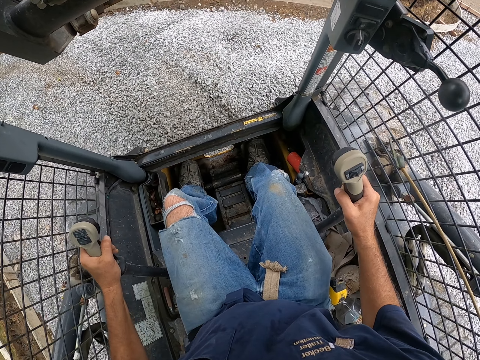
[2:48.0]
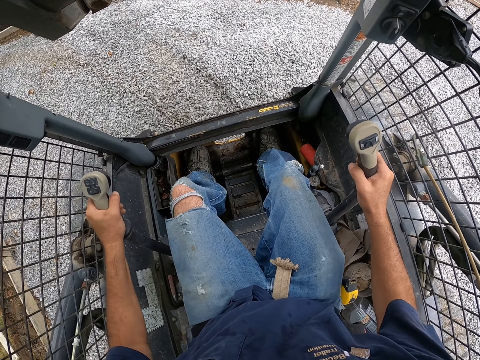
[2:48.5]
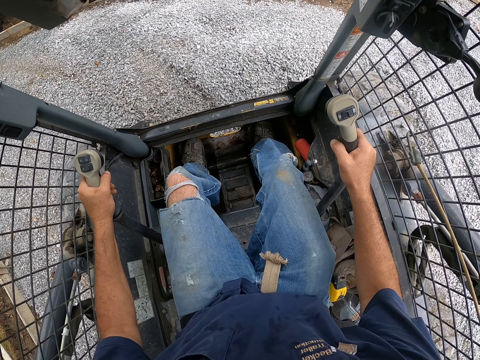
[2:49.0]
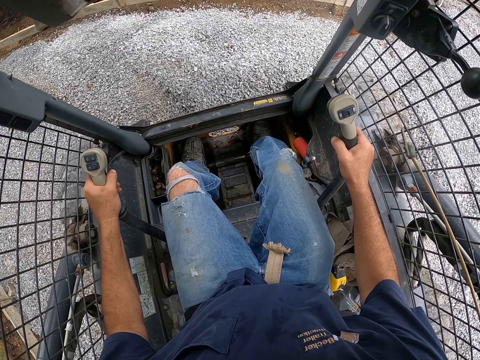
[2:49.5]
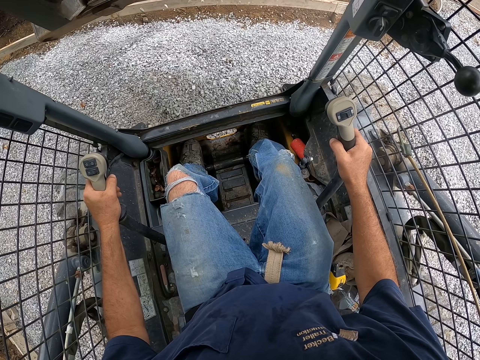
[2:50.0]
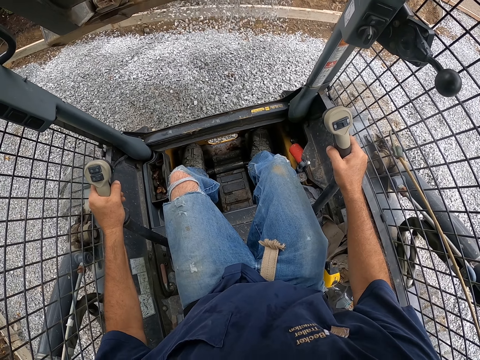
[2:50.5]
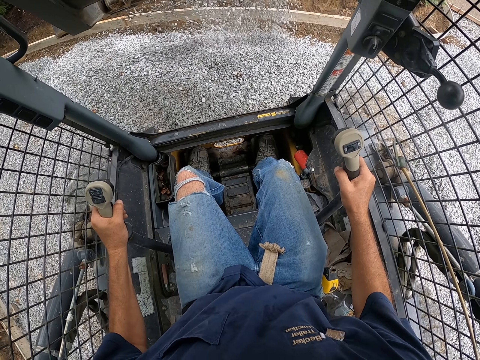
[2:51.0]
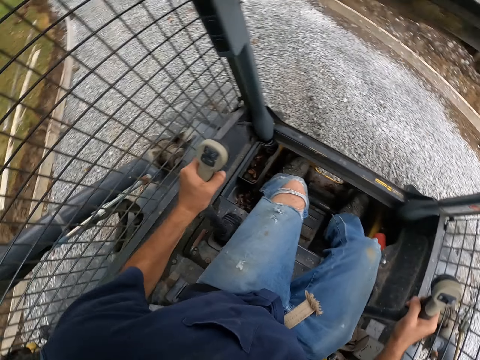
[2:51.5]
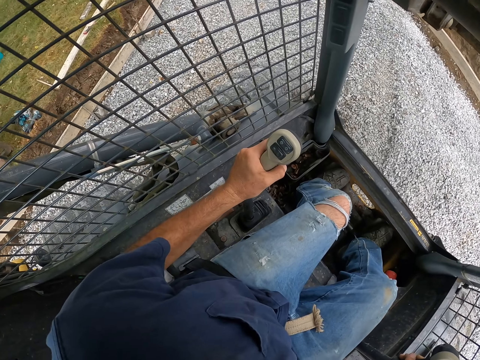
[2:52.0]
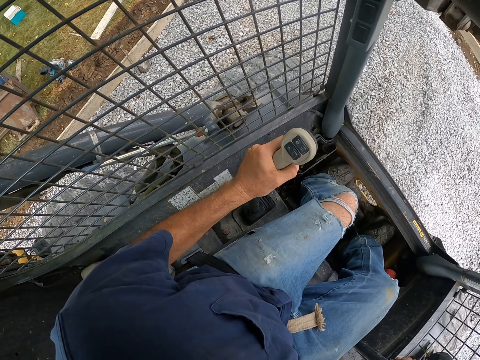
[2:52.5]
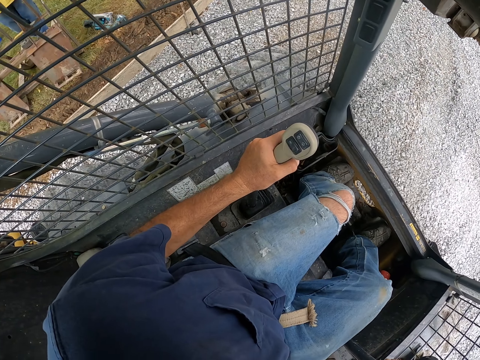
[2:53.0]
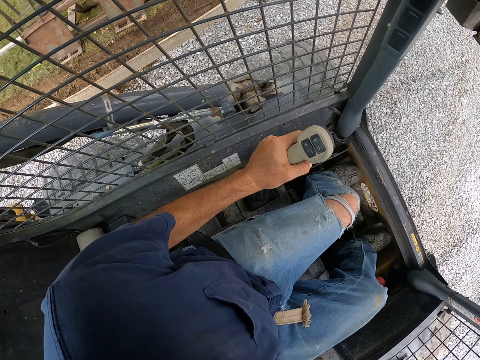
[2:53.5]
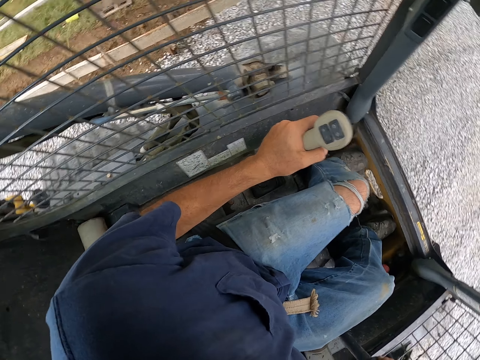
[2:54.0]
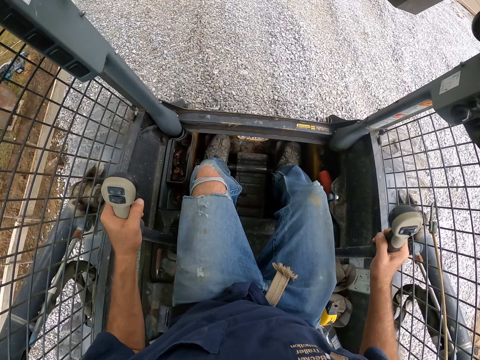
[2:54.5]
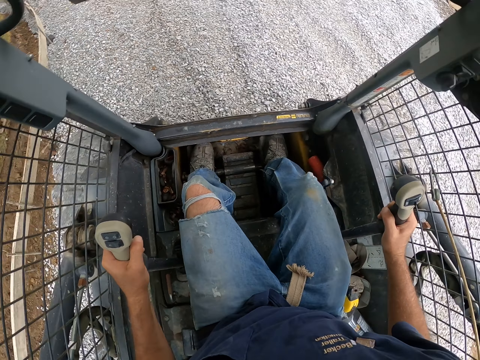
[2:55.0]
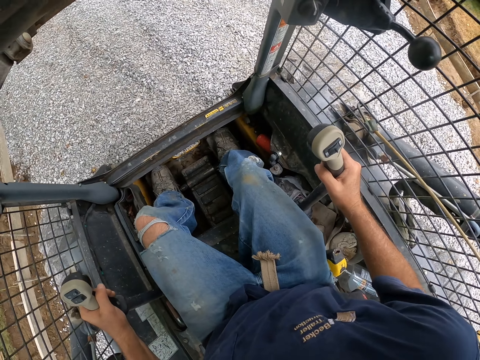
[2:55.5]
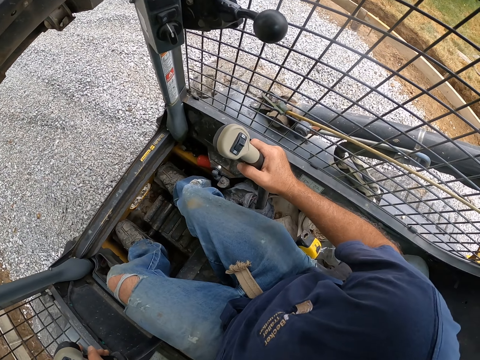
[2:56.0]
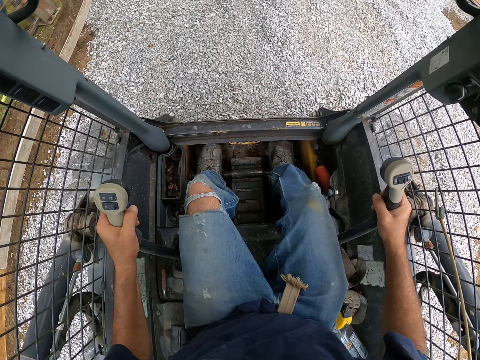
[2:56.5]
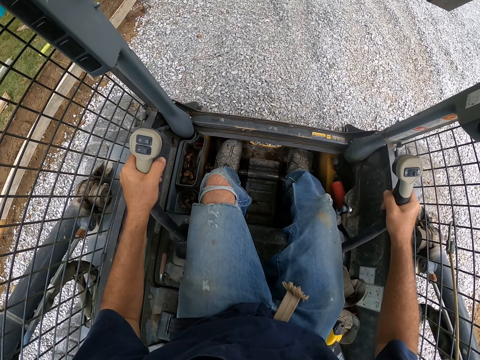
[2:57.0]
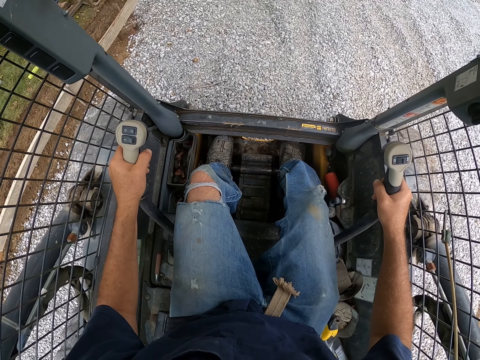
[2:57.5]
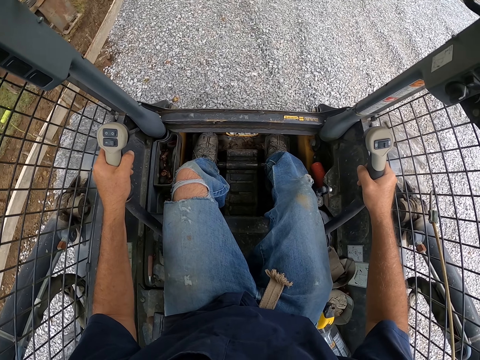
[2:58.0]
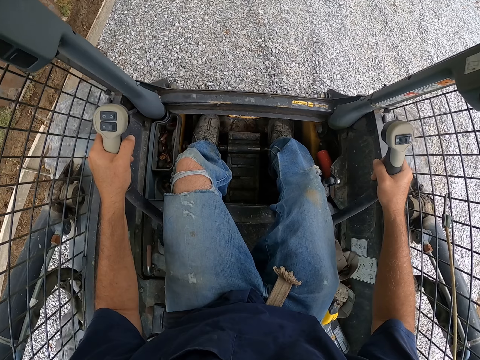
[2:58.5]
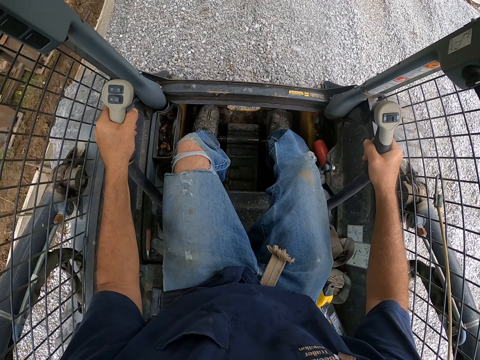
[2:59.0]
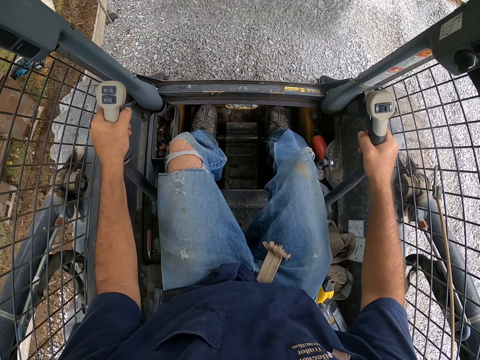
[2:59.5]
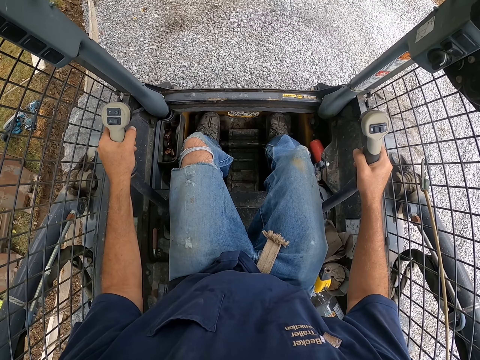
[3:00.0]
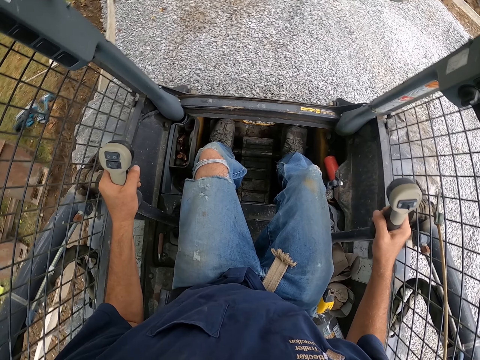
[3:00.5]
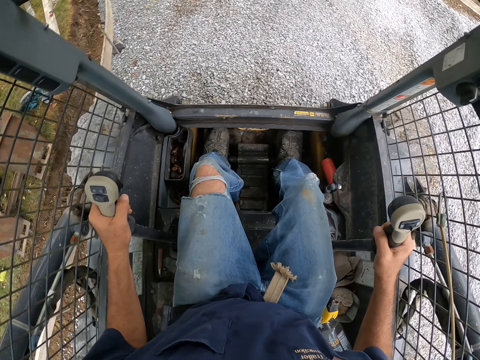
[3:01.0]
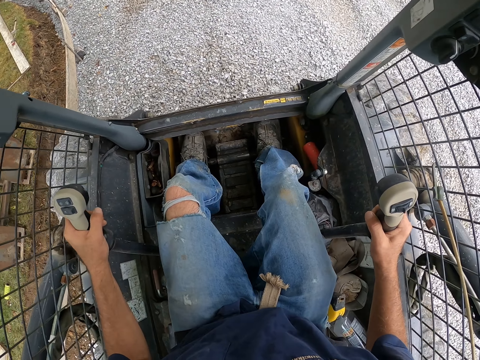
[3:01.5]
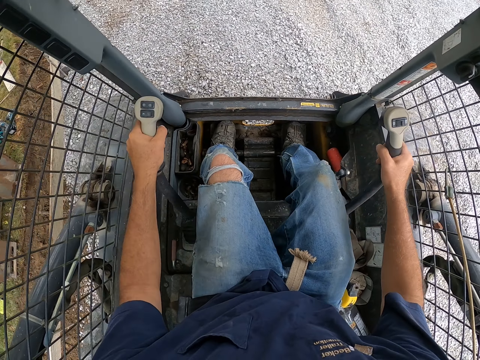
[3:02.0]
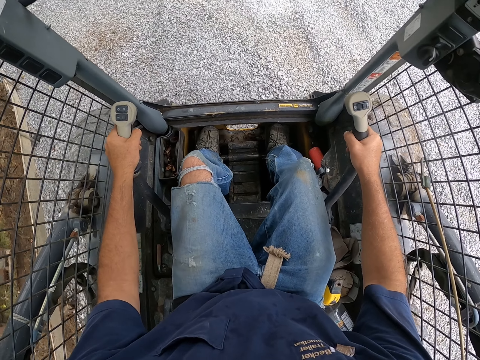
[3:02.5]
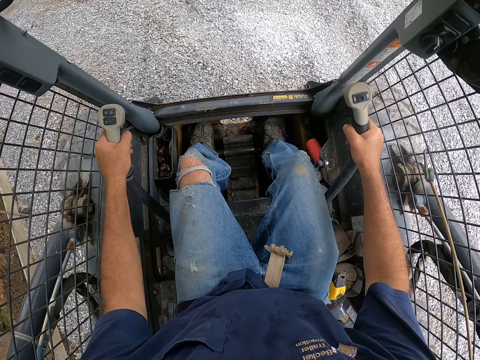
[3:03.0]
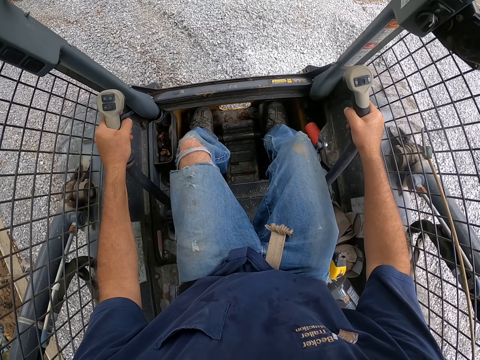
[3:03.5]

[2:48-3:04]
The camera wearer reverses the caterpillar. They drive the caterpillar forward. They pour the aggregate. They reverse the caterpillar. They drive the tractor on the murram road. They spread murram on the road. They drive the tractor forward on the murram road. They pour the aggregate. They reverse the caterpillar. They spread murram on the road. They drive the caterpillar forward.

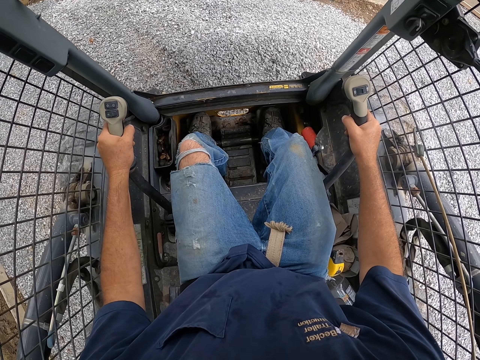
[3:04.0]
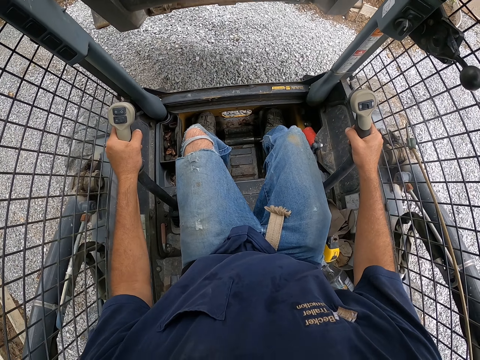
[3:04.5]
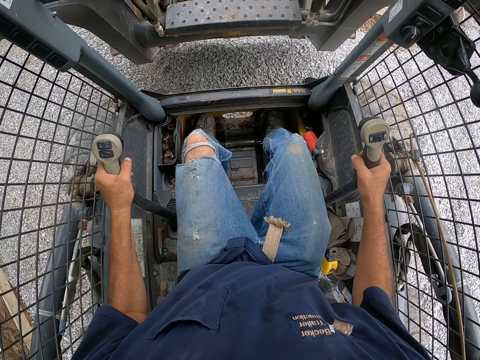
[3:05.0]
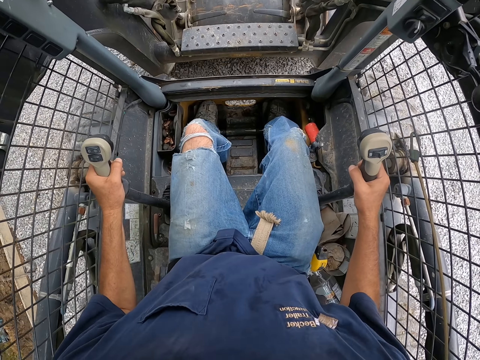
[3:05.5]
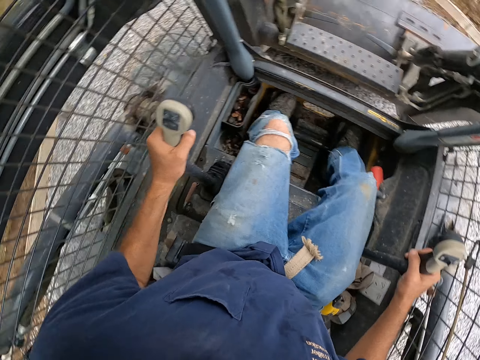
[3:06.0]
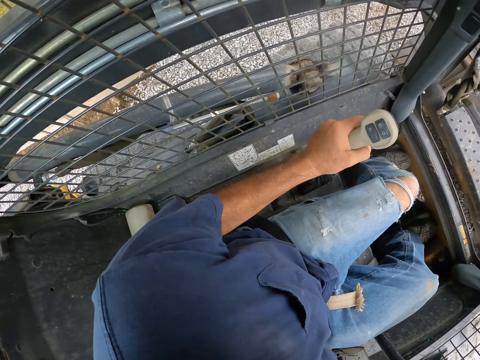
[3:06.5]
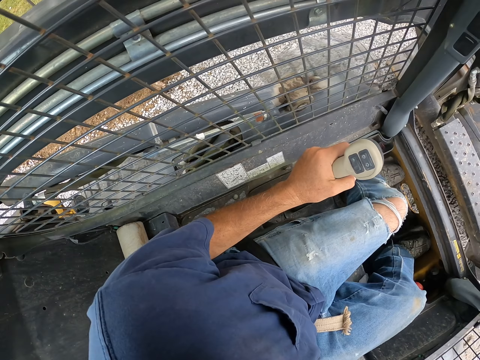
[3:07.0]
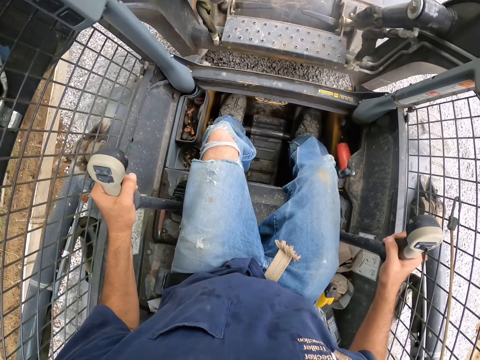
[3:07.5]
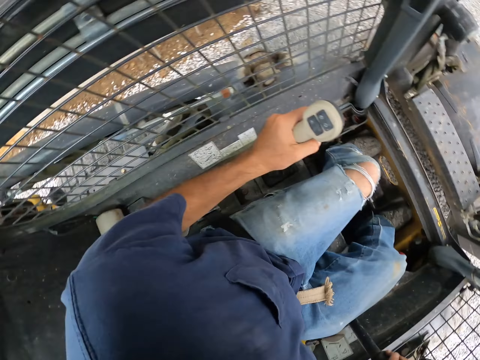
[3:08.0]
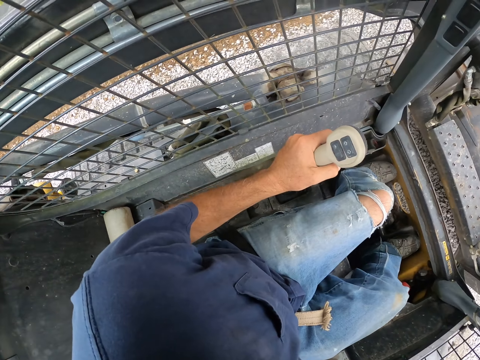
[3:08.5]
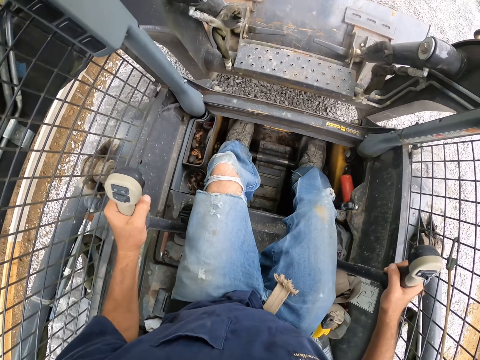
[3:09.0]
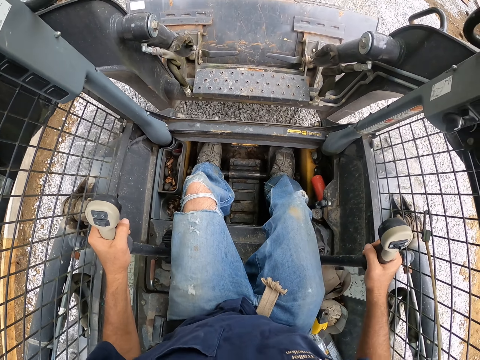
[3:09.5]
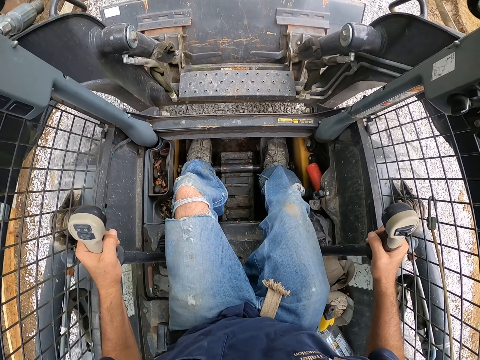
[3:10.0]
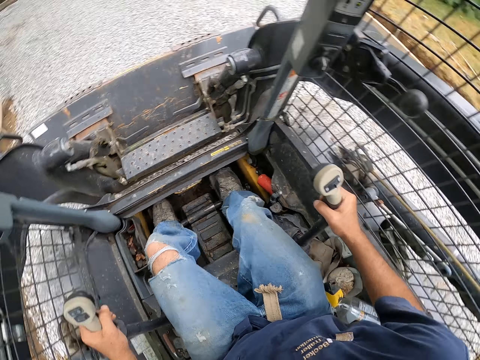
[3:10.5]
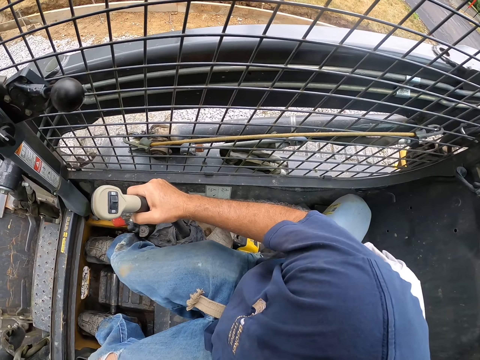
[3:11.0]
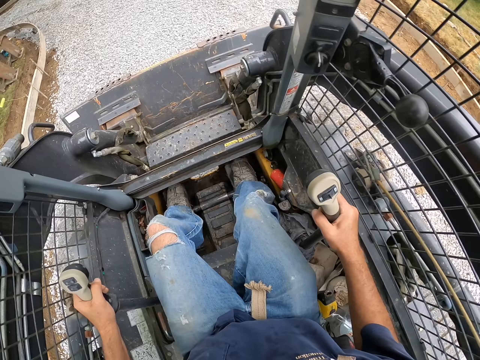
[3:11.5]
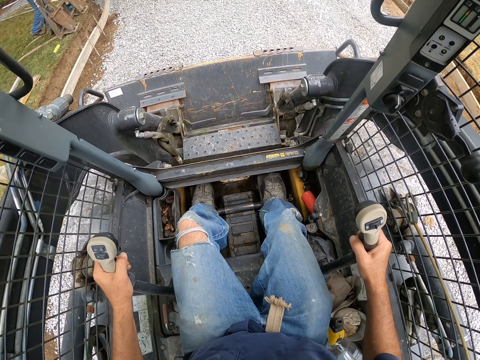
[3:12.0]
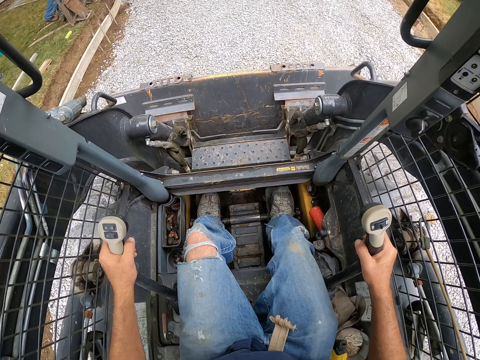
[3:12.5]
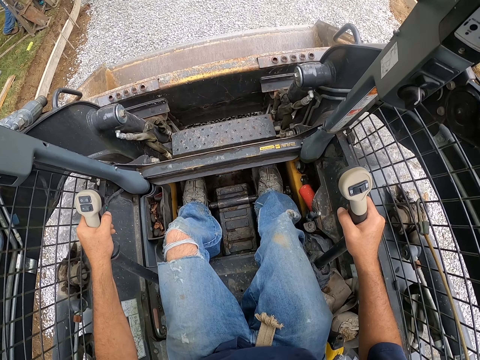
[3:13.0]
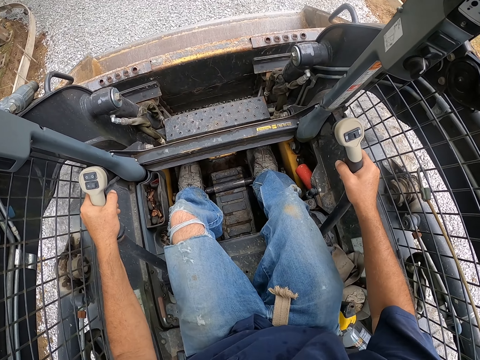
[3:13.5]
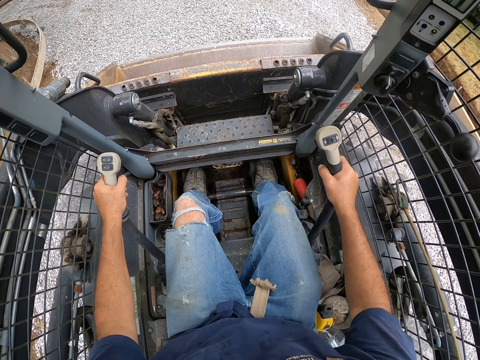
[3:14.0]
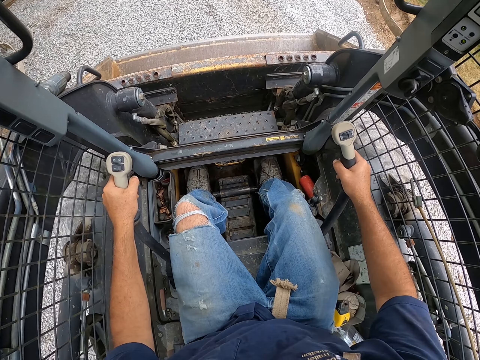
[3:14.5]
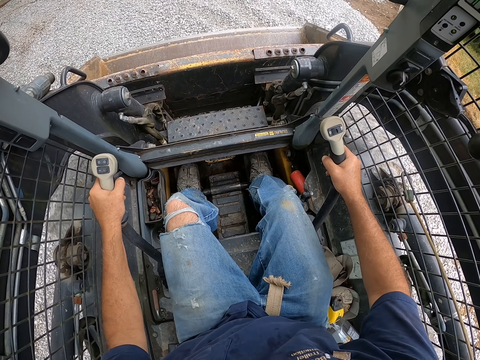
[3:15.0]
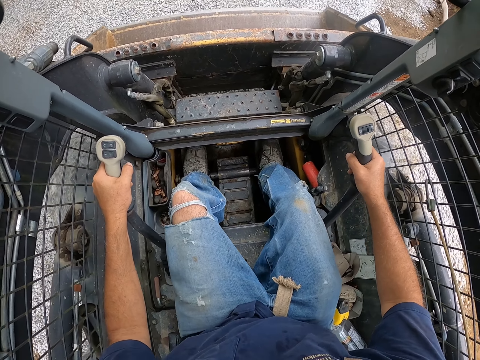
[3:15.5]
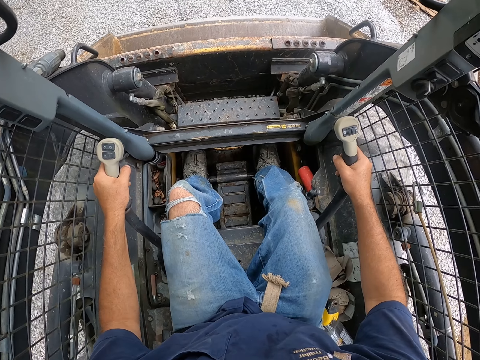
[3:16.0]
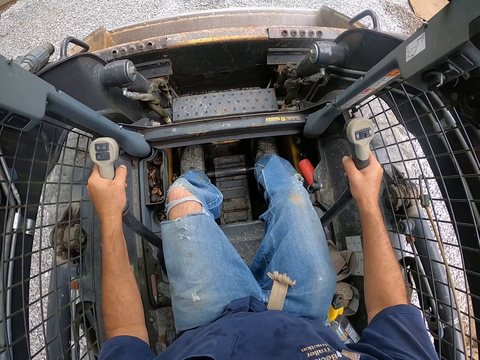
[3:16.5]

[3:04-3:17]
The camera wearer lowers the blade. They reverse the caterpillar, look left and right, and drive the caterpillar forward on the murram road.
